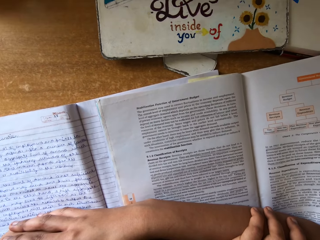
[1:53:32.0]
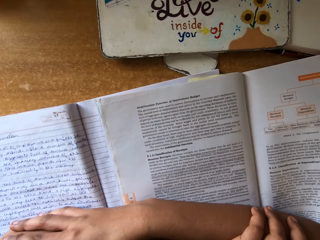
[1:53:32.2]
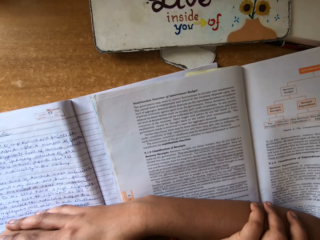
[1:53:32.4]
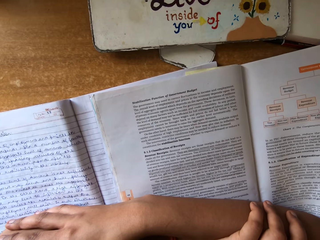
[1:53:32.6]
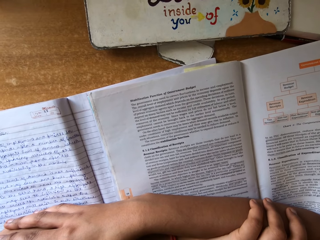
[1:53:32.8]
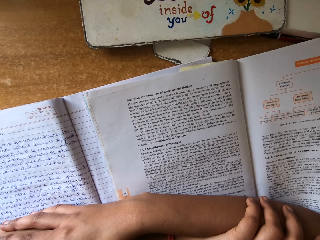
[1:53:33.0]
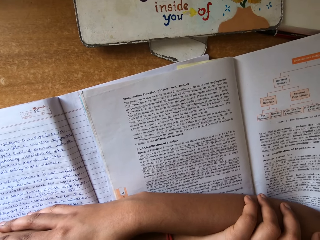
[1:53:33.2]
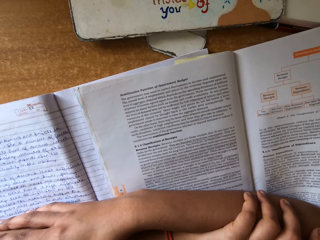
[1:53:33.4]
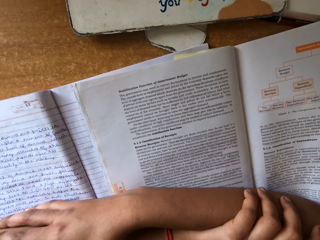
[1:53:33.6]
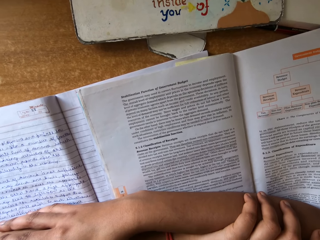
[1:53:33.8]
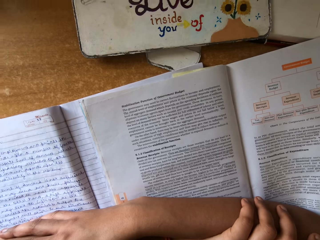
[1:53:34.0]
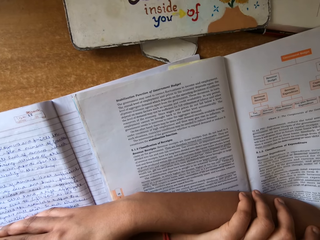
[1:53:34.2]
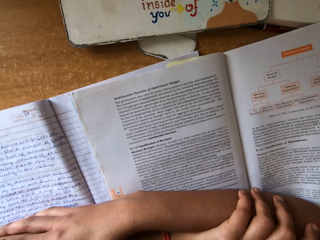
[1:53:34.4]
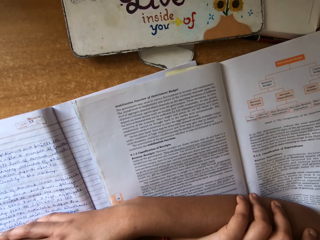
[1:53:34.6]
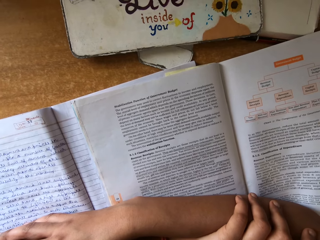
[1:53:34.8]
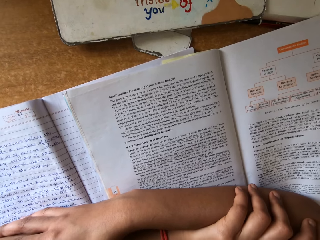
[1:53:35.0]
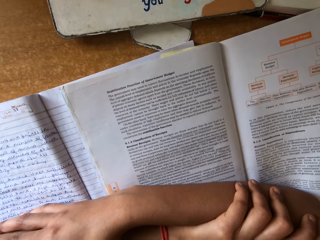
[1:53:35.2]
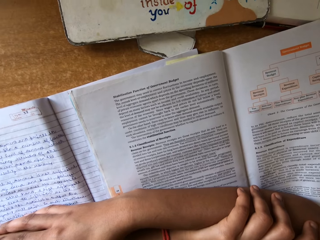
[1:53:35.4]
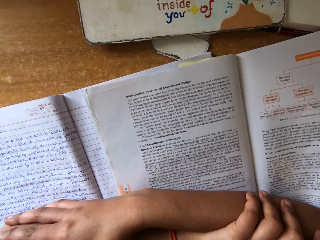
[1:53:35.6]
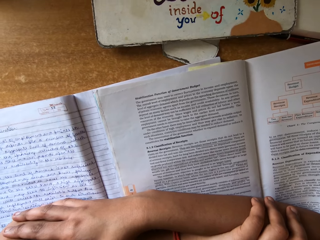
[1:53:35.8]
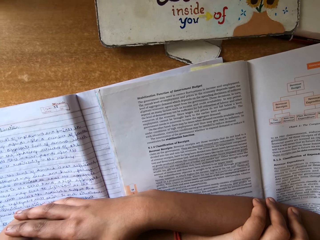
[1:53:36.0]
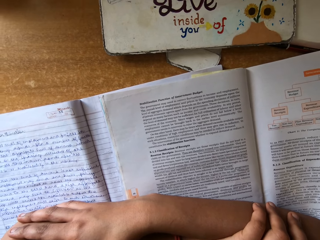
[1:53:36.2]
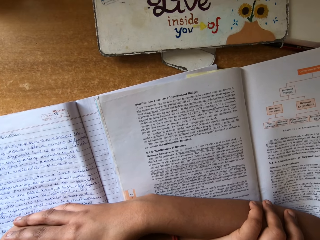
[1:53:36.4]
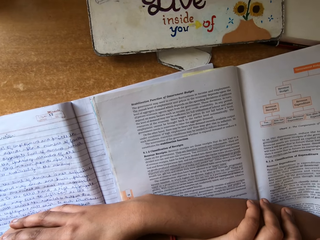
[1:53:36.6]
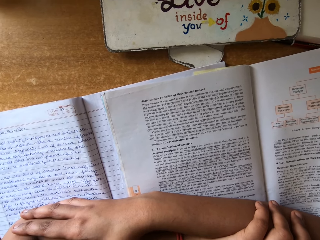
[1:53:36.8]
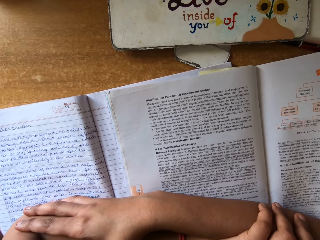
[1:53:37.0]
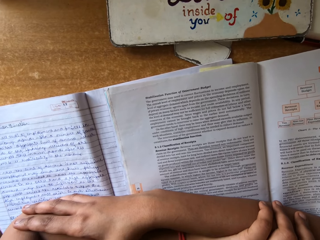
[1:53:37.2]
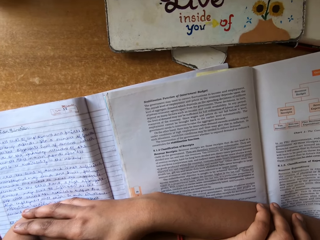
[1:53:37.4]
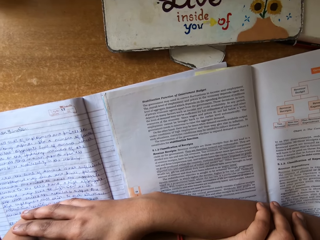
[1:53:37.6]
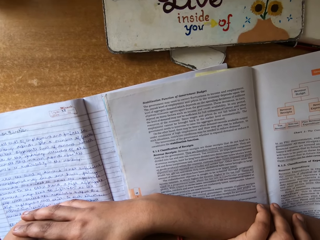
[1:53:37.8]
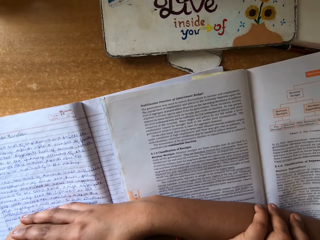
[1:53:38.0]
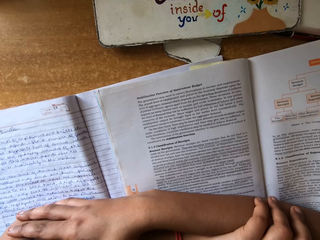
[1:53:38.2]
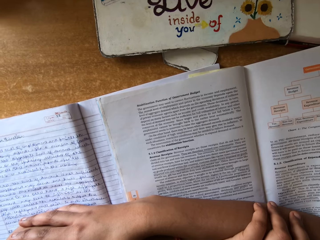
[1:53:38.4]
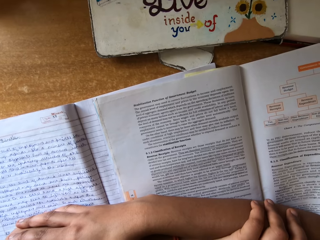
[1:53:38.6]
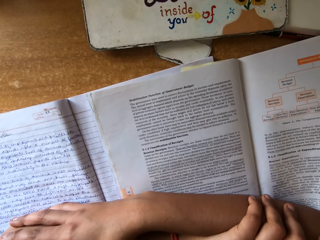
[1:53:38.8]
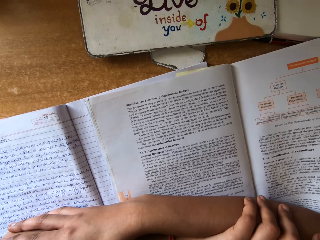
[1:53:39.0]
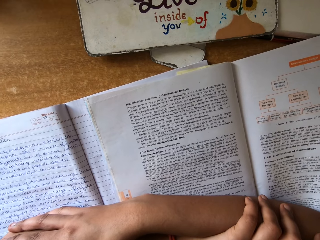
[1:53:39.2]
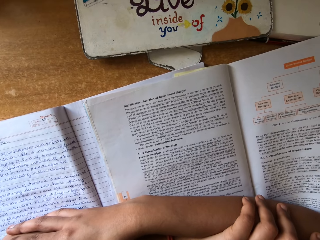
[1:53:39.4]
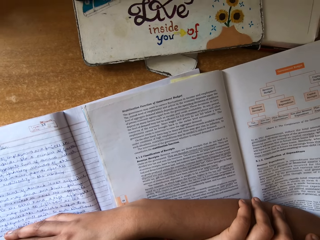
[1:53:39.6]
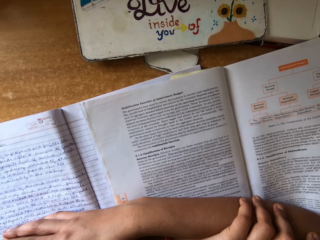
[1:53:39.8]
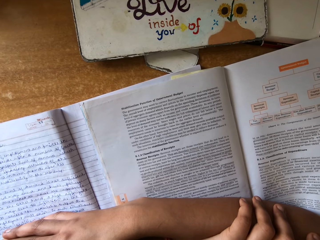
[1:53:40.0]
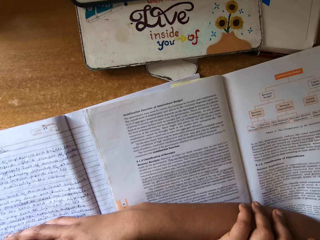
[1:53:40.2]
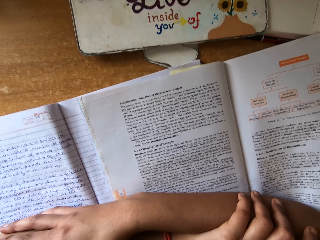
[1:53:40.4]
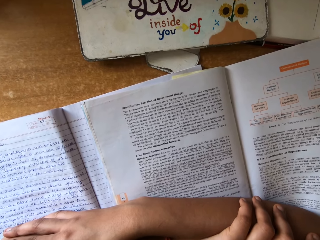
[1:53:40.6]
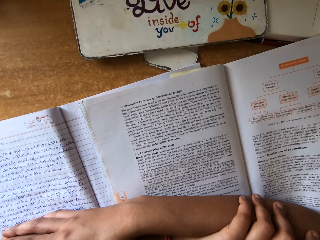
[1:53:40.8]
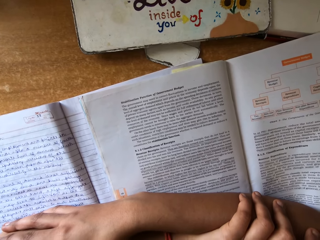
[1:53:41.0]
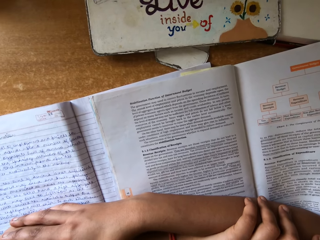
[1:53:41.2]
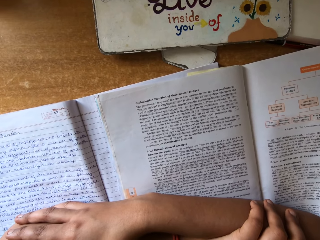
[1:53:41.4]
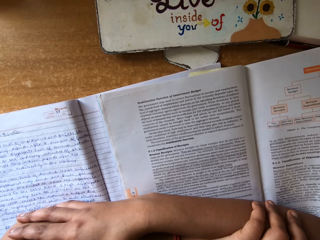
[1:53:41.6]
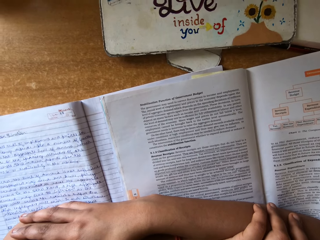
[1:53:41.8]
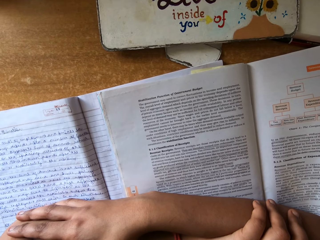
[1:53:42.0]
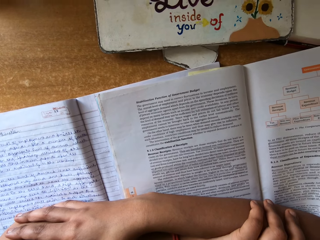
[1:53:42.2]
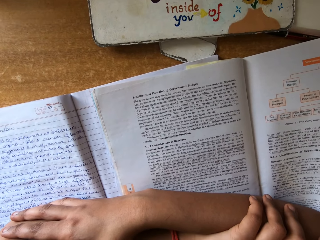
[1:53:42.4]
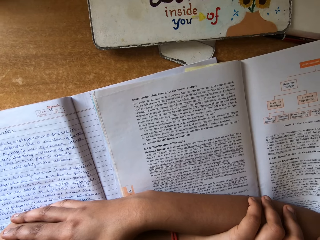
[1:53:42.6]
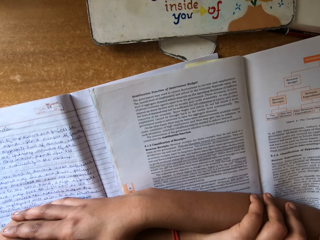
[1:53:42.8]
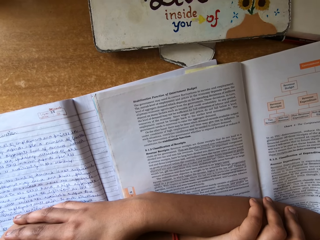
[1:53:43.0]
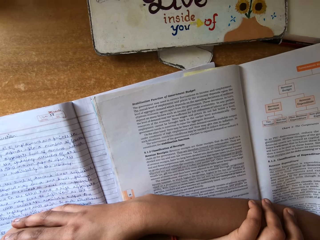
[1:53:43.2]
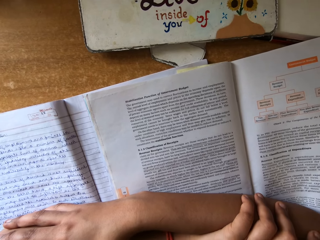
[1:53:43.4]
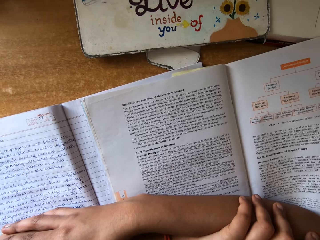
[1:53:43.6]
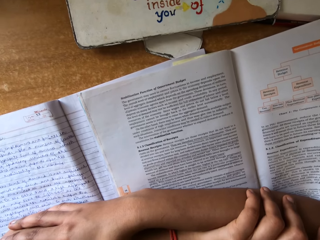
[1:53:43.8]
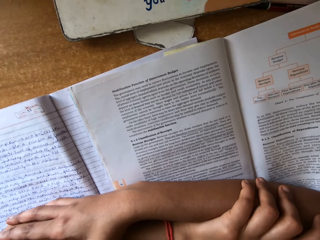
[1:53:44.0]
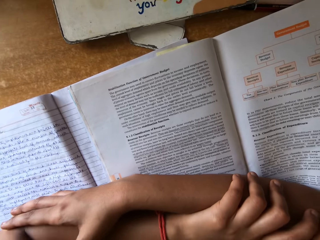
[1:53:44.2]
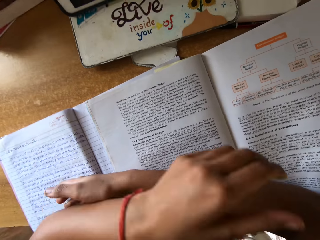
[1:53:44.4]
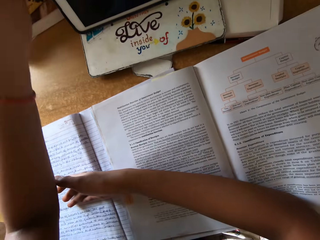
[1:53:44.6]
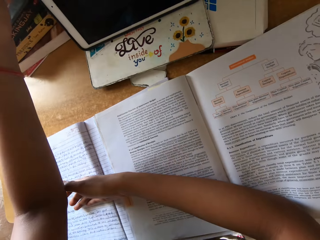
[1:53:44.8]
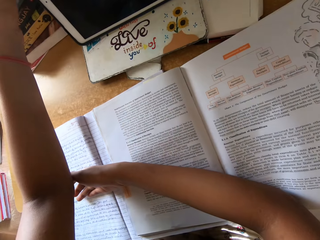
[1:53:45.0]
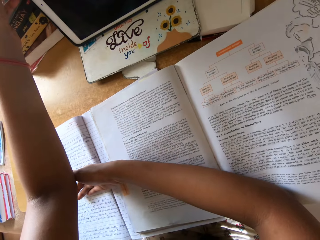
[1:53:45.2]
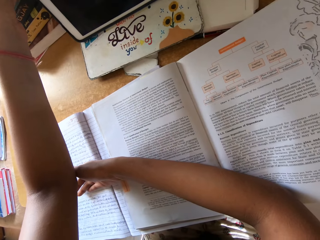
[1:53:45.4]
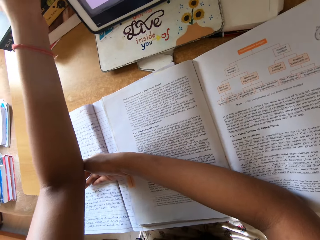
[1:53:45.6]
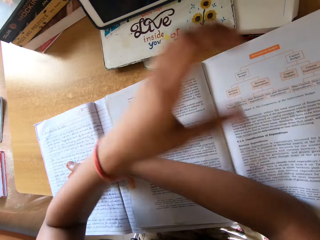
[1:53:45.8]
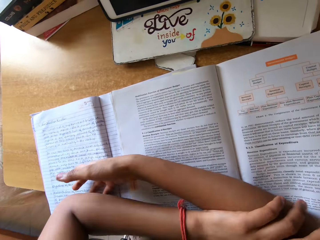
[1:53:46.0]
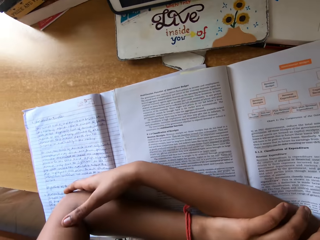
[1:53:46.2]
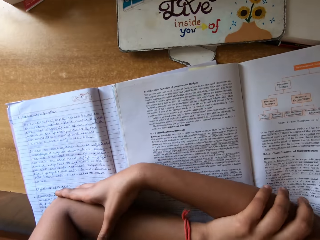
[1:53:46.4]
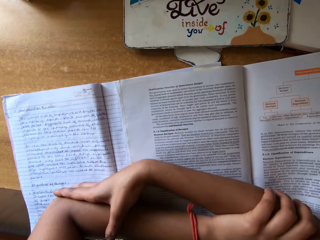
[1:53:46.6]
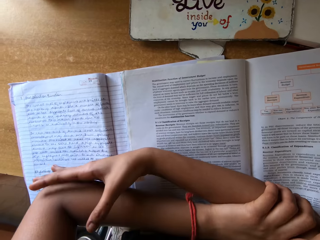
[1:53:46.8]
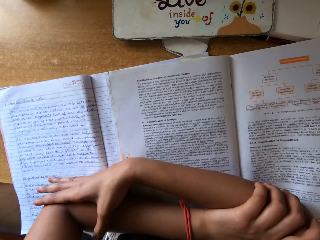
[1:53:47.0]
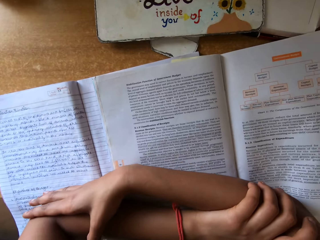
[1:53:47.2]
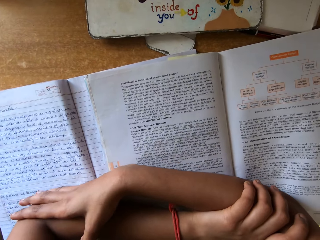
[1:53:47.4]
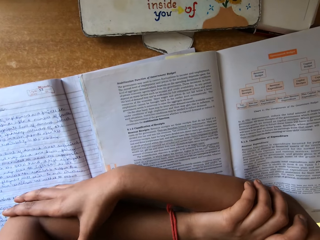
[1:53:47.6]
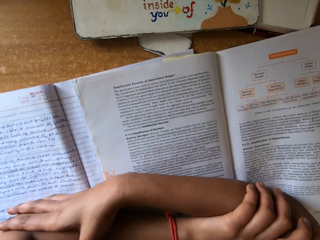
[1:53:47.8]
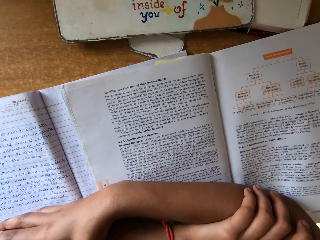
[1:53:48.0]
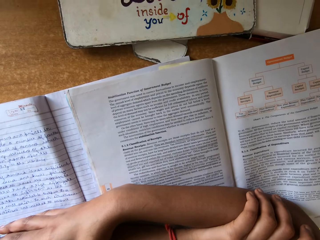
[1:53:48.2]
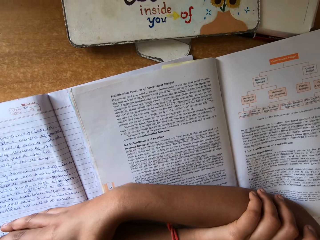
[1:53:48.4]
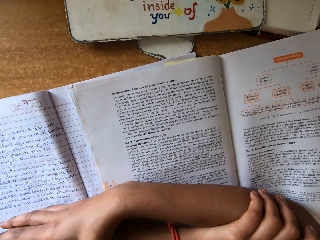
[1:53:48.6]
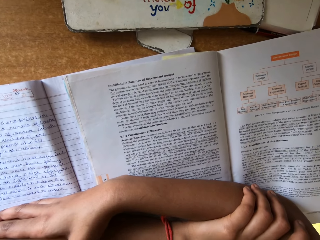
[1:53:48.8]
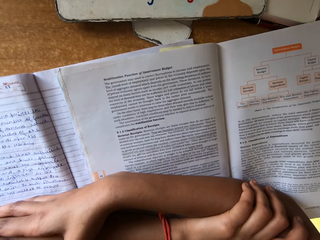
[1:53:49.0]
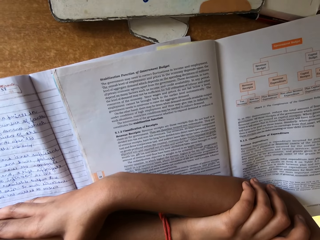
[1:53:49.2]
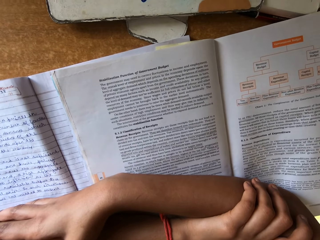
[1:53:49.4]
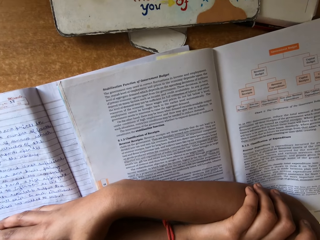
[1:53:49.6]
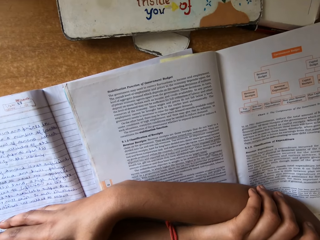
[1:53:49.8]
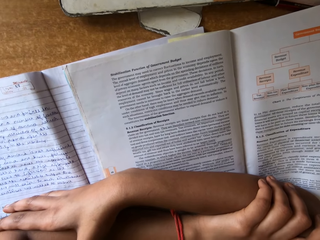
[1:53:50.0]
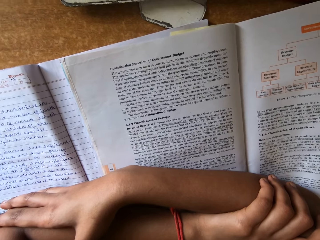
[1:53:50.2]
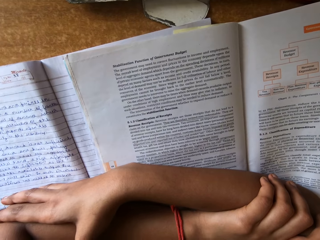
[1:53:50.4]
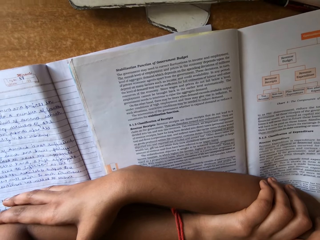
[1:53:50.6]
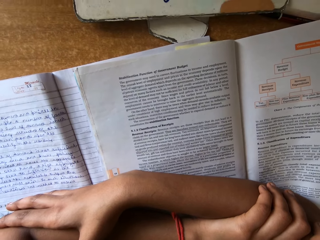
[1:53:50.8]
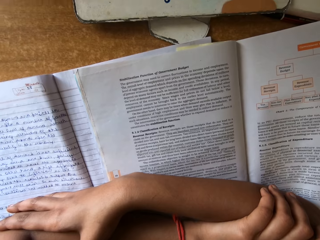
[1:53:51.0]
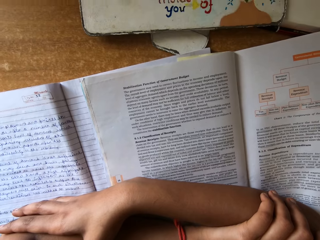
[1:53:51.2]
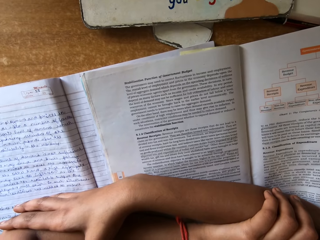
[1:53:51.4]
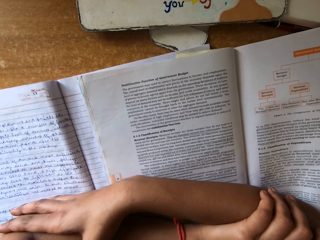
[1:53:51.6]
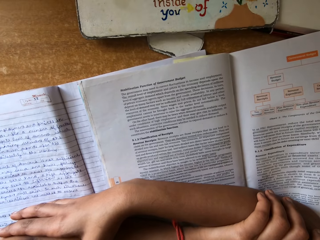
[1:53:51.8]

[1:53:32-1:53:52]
The camera wearer reads the textbook. They tap a tablet. They lift a hand. They read the textbook. They drop the hand.
